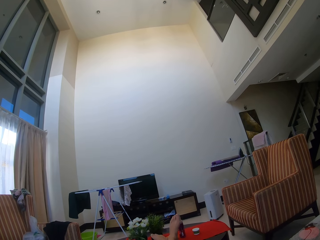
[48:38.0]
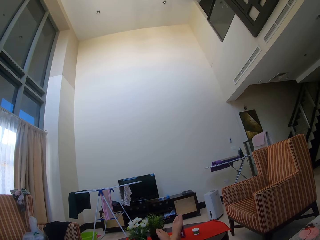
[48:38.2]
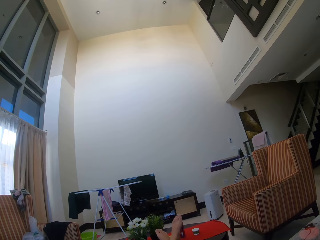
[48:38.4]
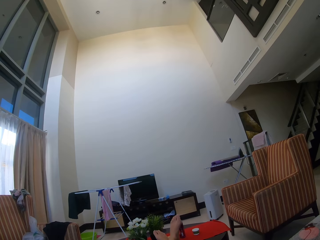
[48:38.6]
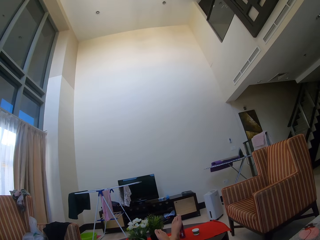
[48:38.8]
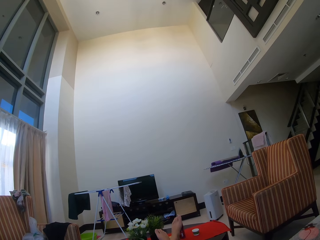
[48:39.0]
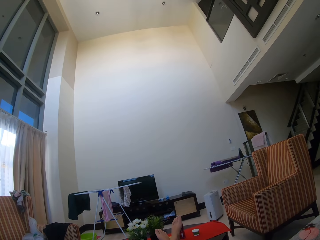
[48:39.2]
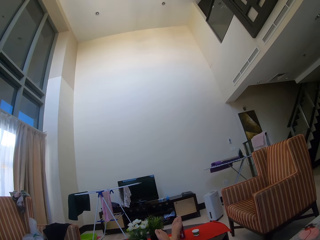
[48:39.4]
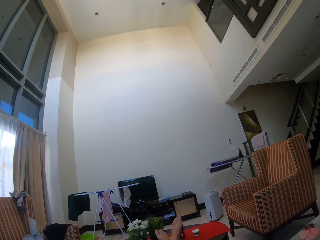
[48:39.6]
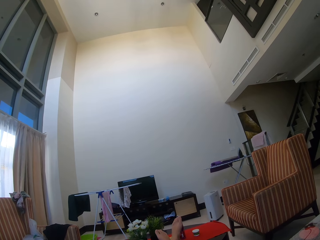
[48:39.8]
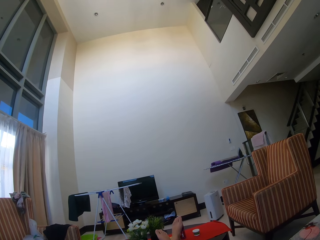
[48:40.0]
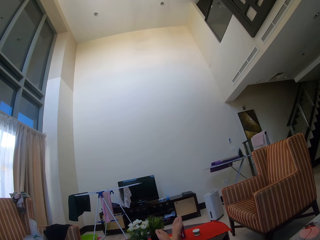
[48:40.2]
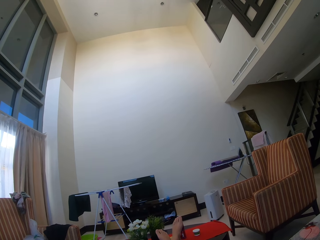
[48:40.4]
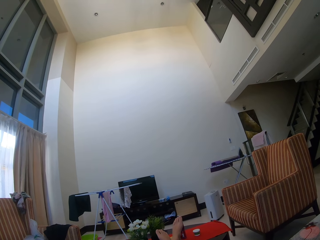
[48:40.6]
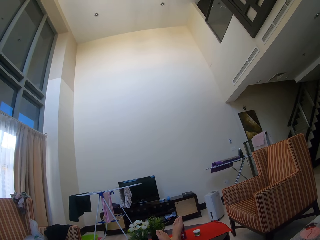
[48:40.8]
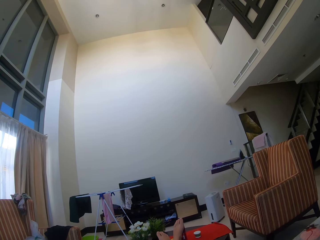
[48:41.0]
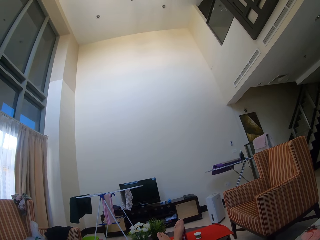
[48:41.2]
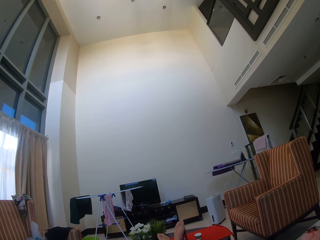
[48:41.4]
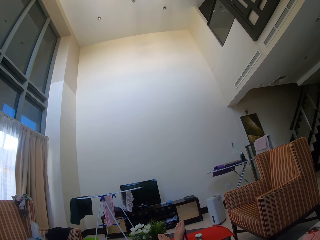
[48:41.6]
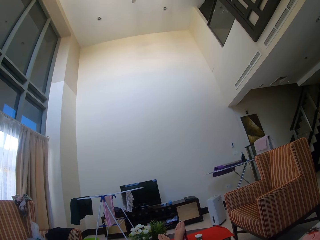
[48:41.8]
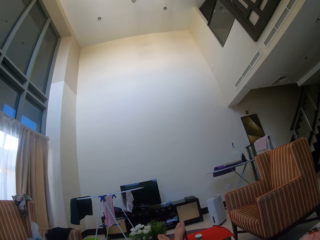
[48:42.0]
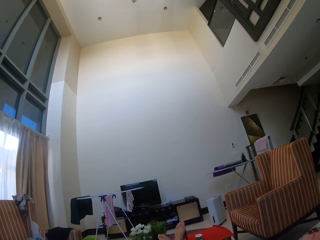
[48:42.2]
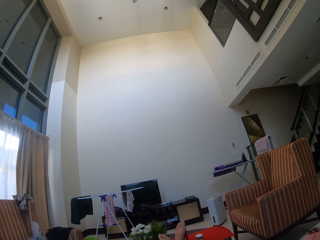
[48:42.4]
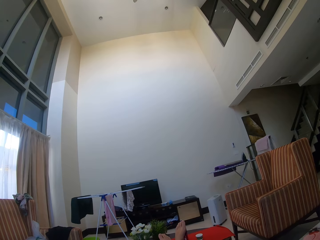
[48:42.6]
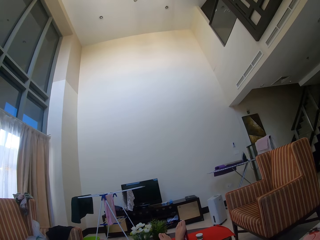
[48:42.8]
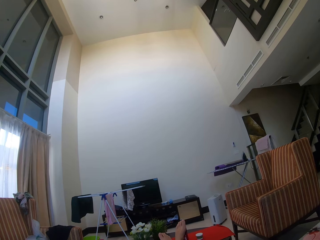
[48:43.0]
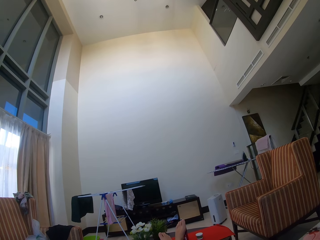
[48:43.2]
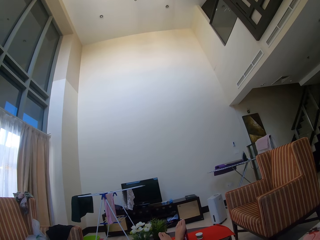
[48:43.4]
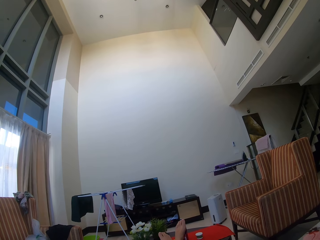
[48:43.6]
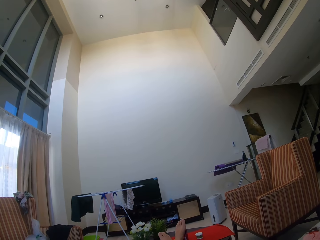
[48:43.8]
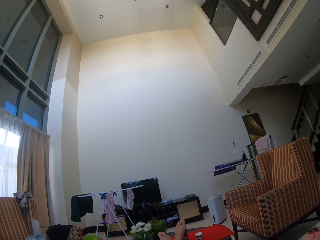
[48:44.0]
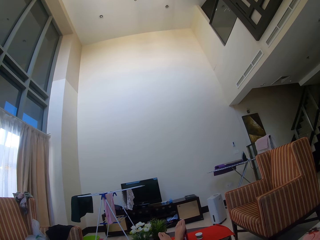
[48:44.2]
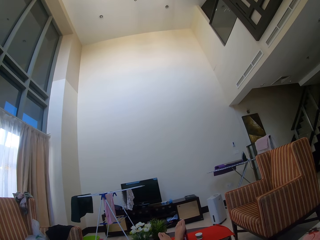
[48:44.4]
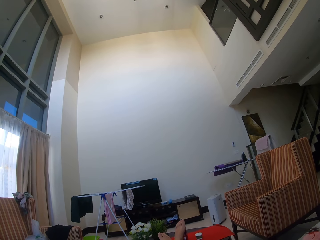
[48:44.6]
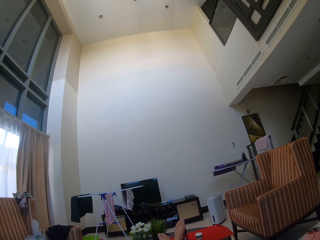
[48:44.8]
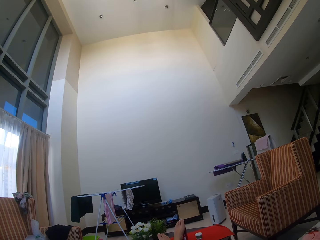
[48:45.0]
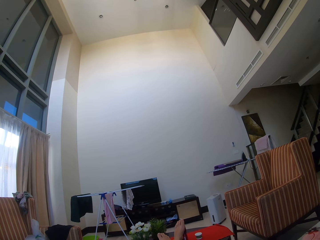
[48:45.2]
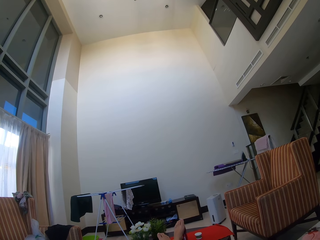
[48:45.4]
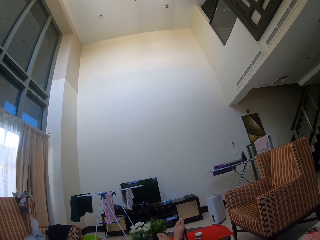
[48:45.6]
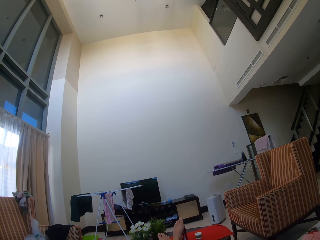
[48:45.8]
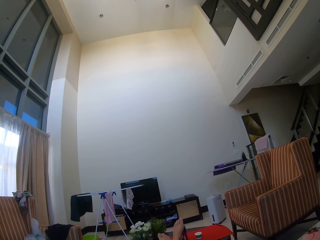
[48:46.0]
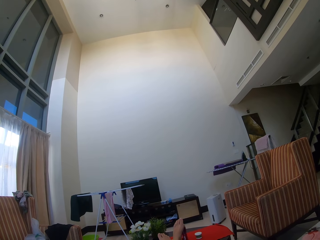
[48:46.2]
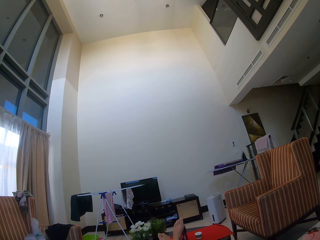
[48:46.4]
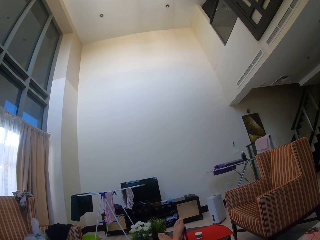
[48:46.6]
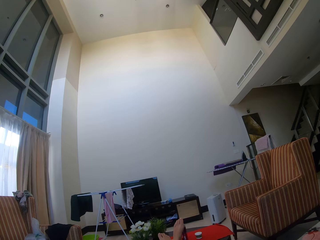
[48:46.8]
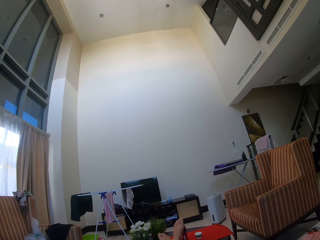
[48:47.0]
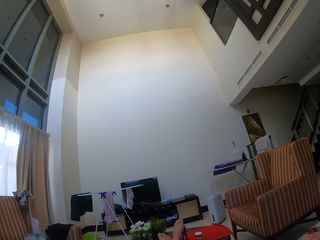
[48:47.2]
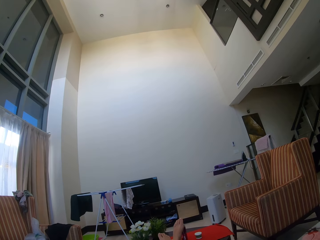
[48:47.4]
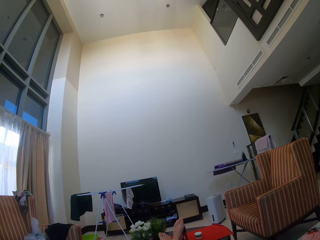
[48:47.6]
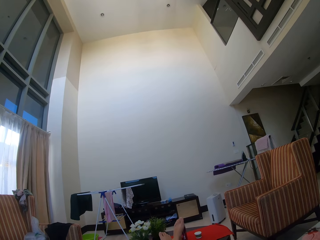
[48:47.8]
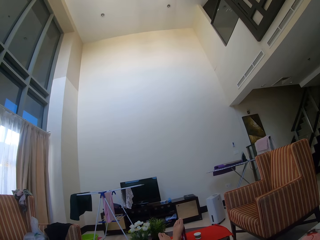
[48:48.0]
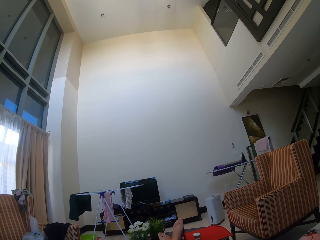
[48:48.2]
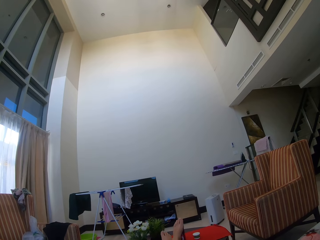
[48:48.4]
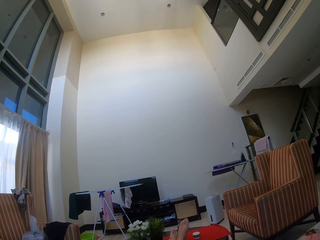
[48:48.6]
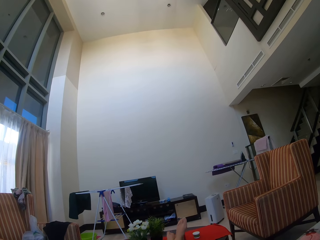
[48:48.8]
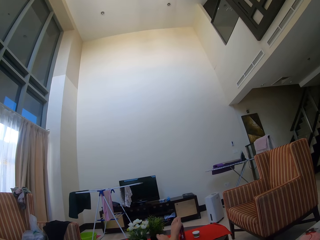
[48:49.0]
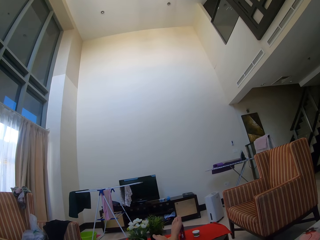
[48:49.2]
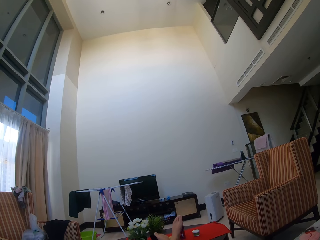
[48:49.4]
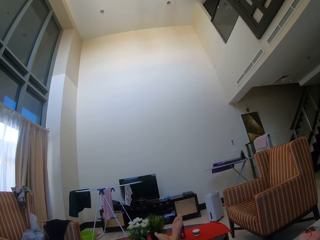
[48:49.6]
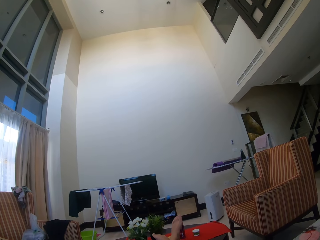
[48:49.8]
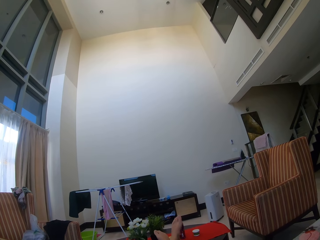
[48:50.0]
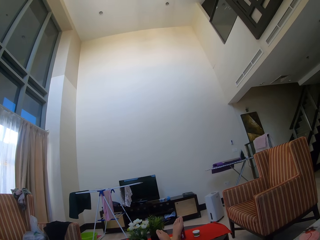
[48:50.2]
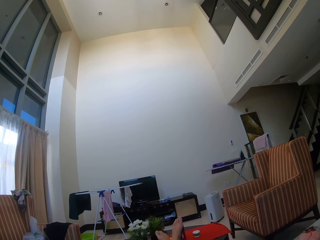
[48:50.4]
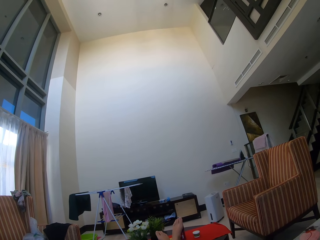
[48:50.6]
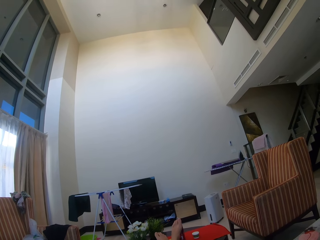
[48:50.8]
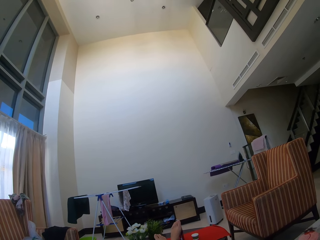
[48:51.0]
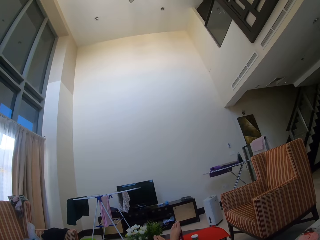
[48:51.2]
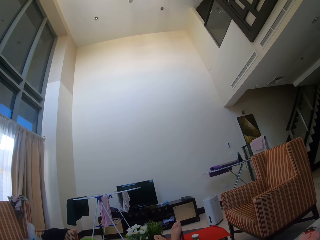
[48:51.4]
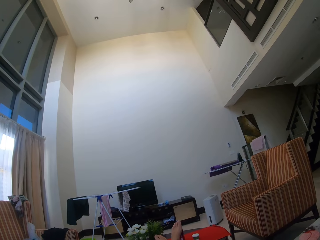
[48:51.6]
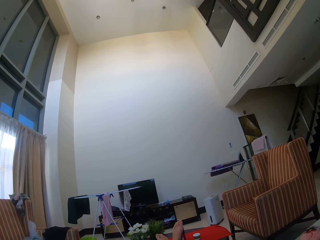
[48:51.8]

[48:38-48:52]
The camera wearer sits on the couch. They move the legs.

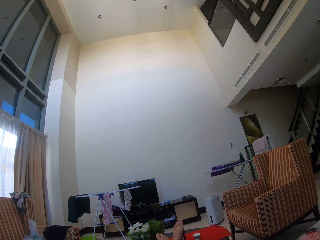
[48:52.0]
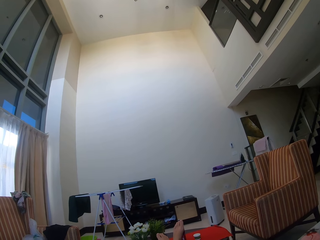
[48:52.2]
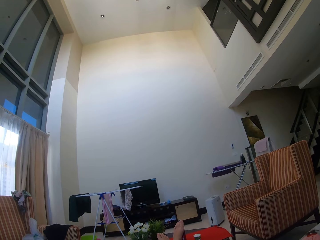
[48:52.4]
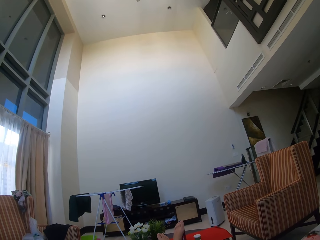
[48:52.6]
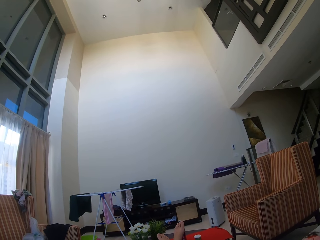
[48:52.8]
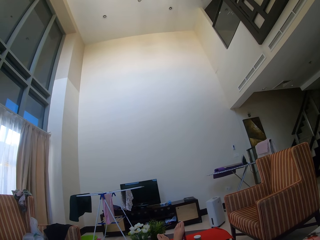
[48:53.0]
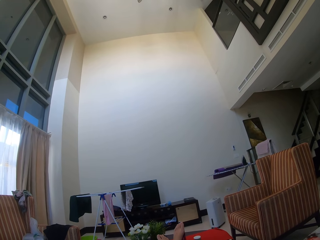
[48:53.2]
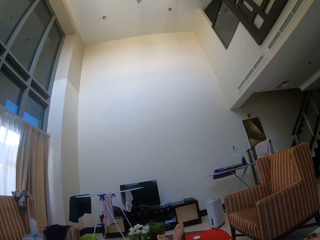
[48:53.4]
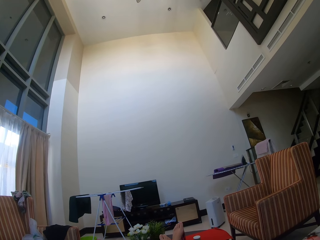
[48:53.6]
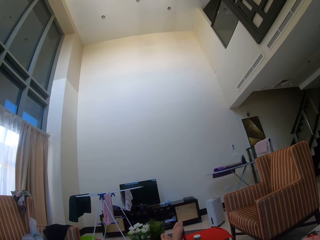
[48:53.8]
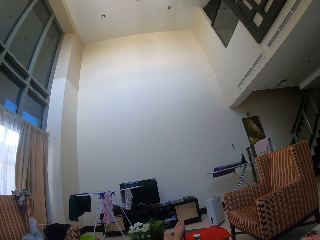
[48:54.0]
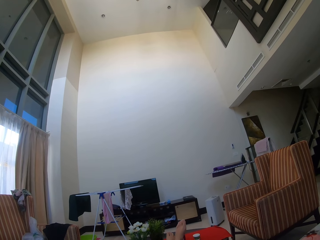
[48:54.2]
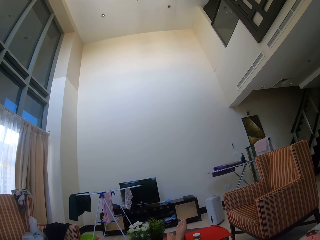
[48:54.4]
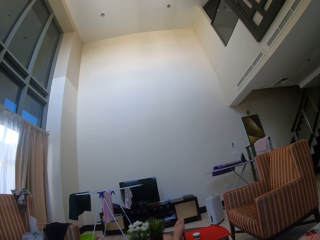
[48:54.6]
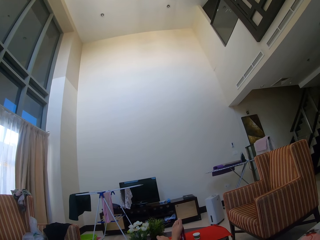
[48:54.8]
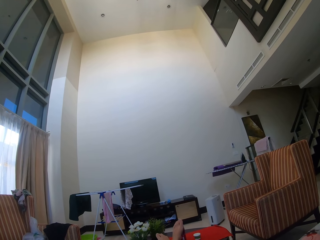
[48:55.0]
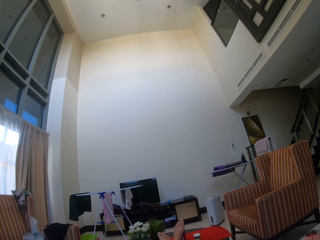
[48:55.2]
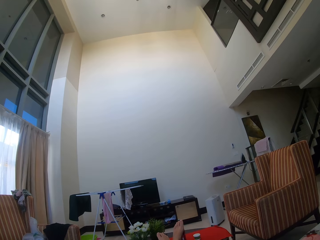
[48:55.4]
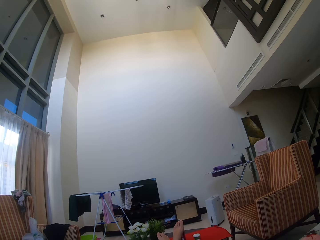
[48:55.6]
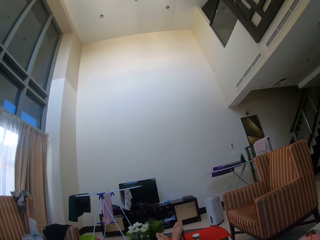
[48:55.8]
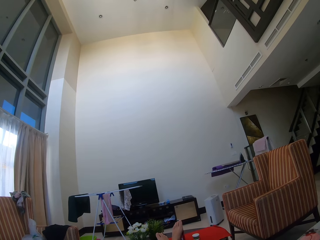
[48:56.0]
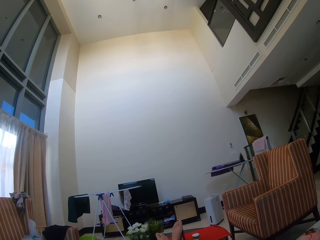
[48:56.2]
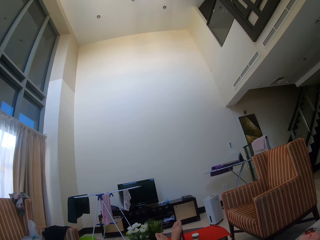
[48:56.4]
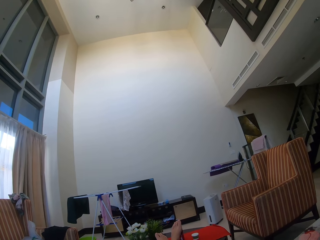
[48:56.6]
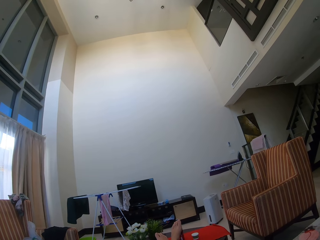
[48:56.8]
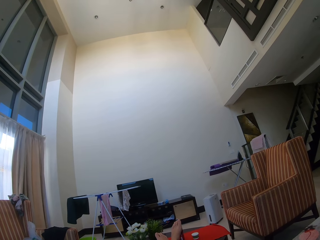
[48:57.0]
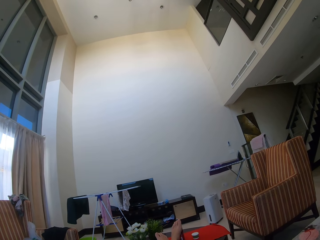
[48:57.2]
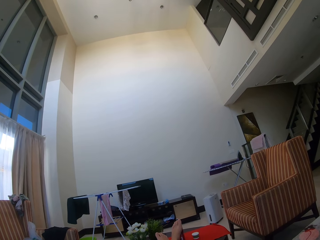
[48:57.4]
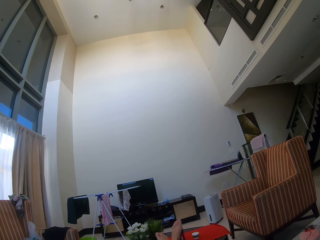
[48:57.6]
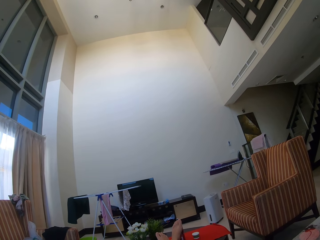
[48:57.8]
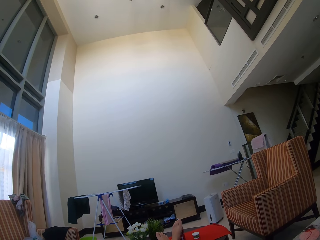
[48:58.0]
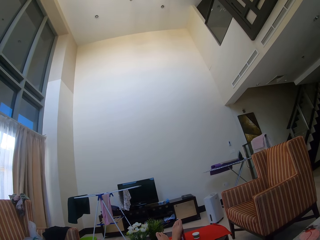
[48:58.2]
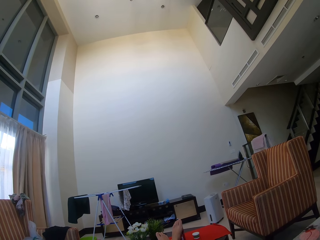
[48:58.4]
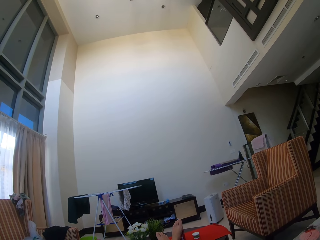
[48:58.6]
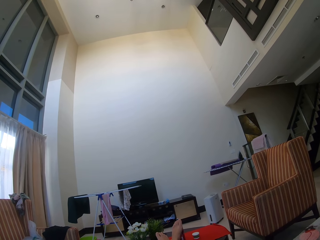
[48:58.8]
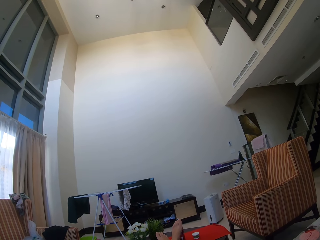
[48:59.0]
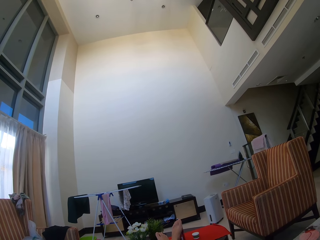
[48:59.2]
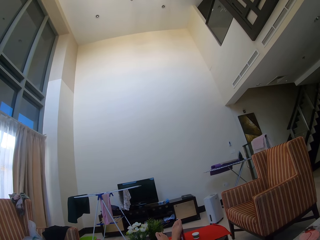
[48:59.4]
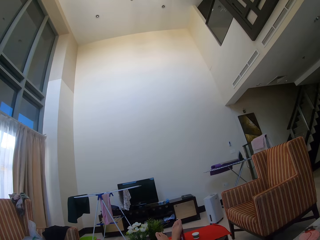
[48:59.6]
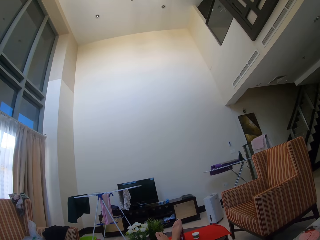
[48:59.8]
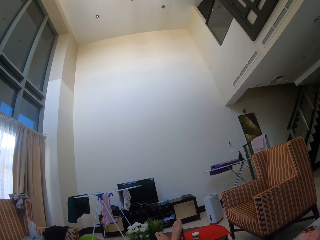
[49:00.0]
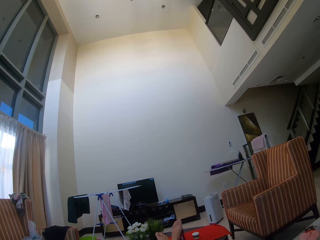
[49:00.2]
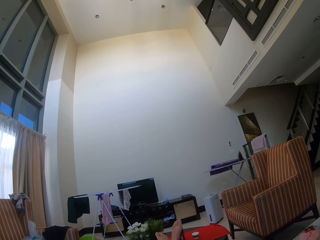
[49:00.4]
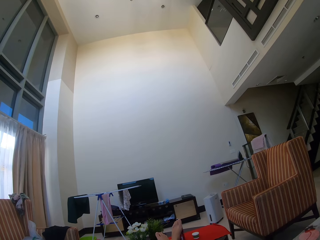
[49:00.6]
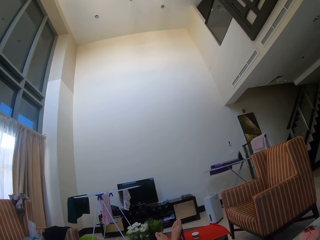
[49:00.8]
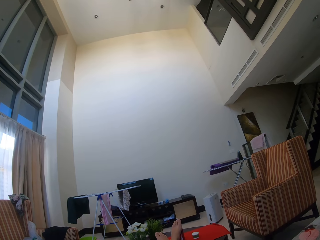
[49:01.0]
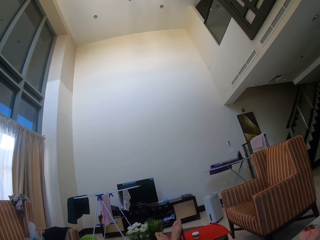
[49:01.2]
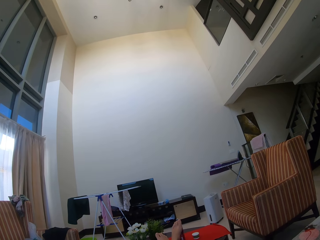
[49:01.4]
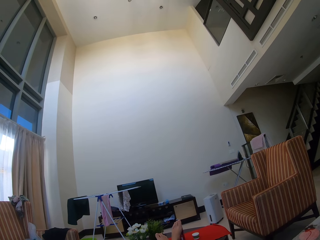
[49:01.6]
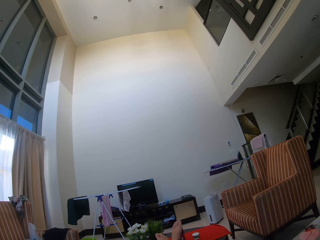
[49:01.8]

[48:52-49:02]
The camera wearer sits on the couch.
